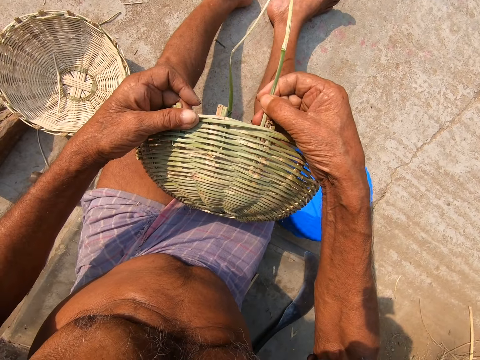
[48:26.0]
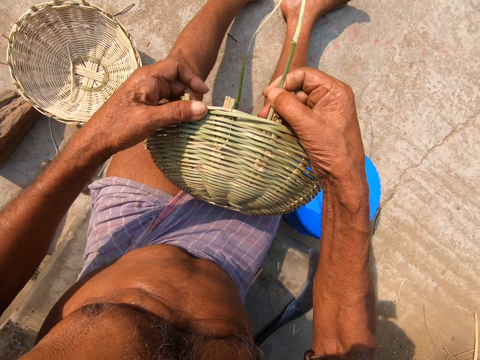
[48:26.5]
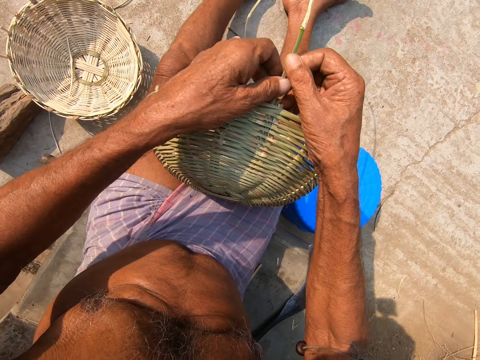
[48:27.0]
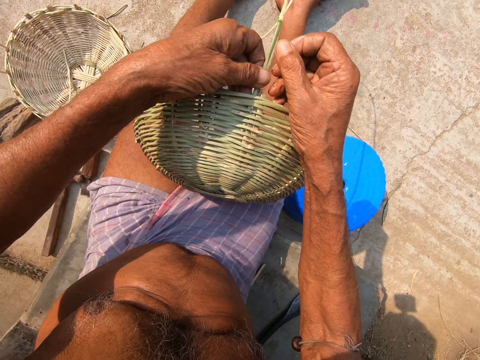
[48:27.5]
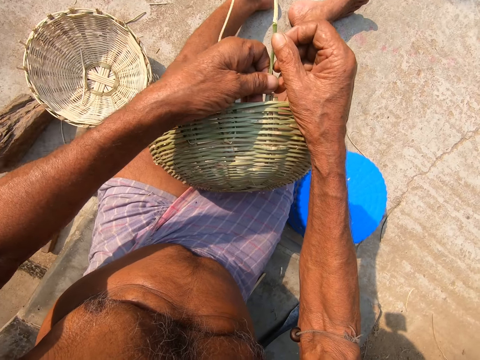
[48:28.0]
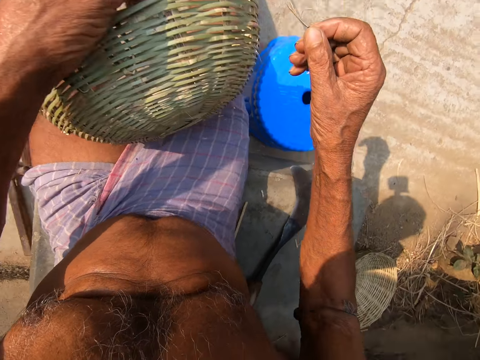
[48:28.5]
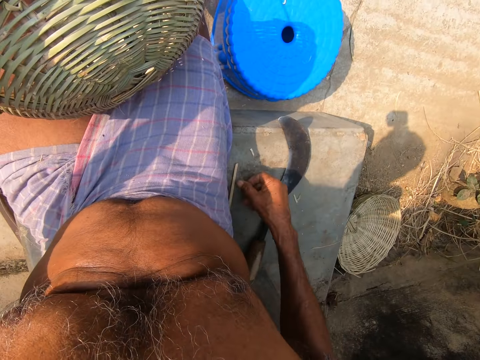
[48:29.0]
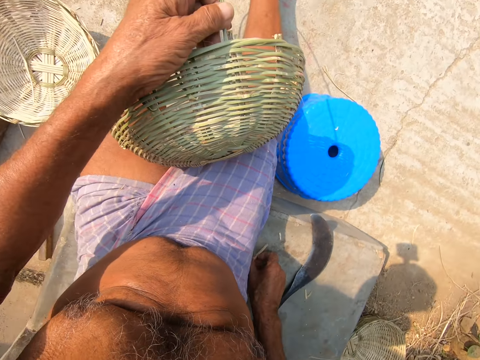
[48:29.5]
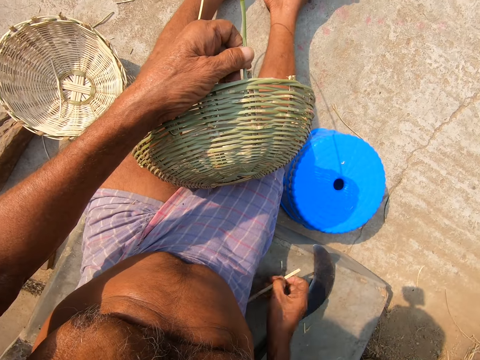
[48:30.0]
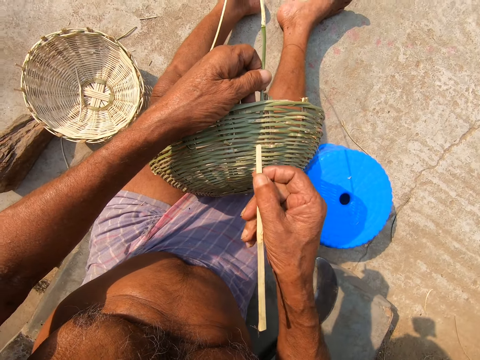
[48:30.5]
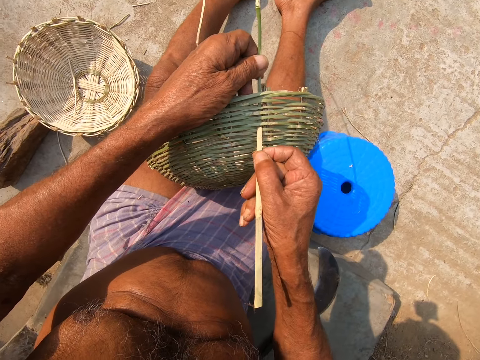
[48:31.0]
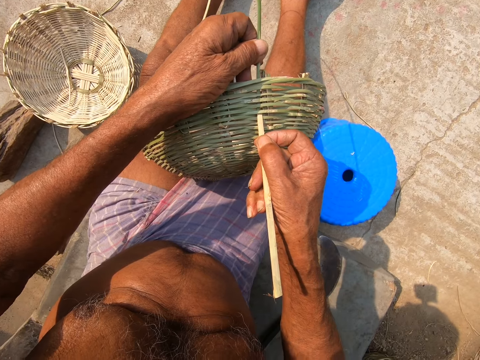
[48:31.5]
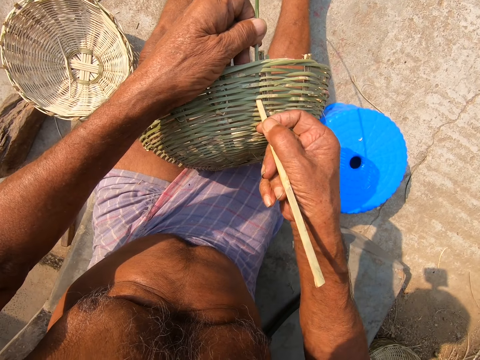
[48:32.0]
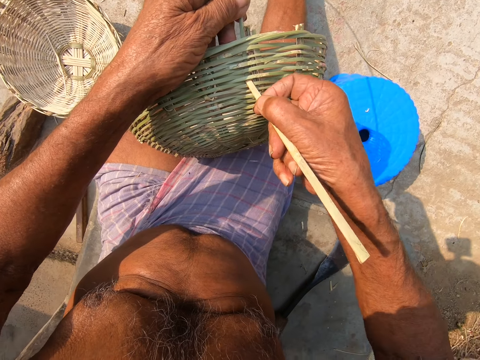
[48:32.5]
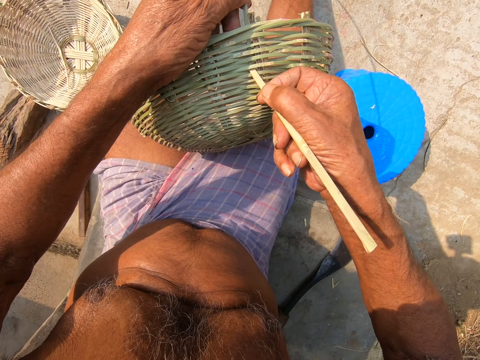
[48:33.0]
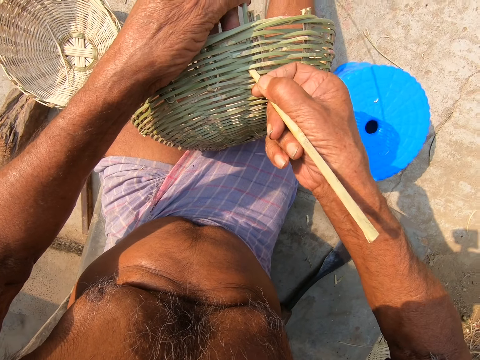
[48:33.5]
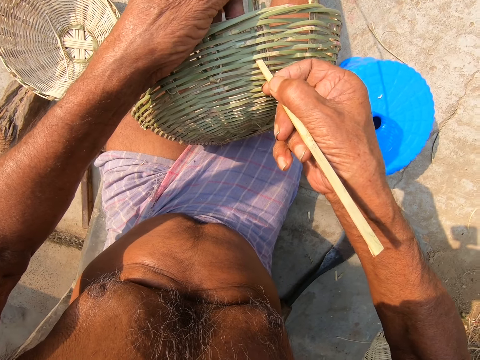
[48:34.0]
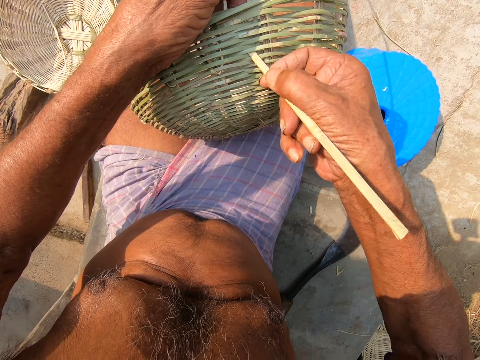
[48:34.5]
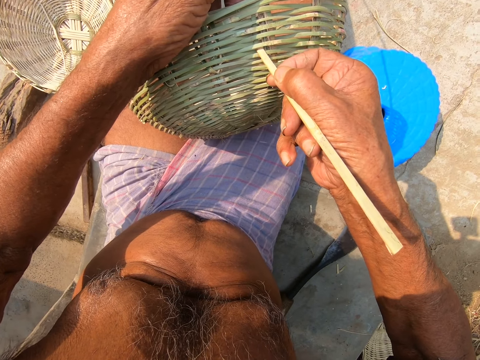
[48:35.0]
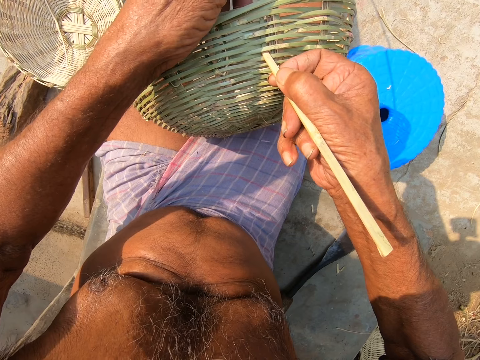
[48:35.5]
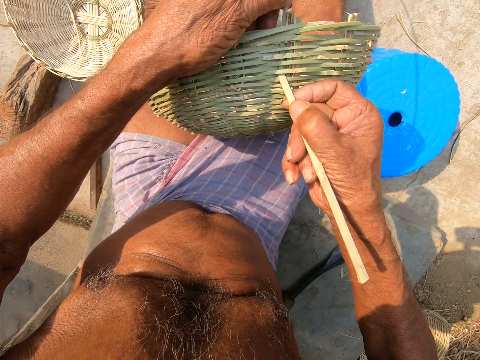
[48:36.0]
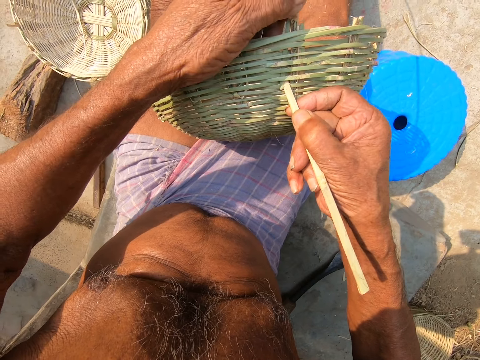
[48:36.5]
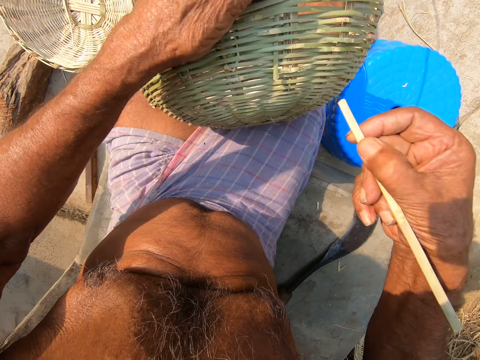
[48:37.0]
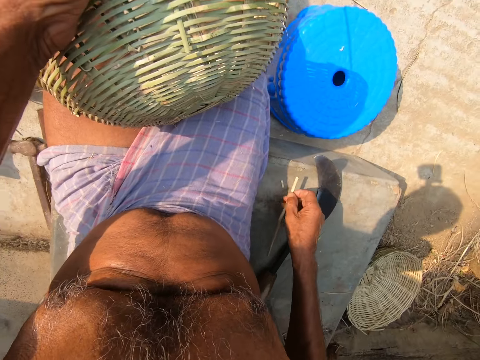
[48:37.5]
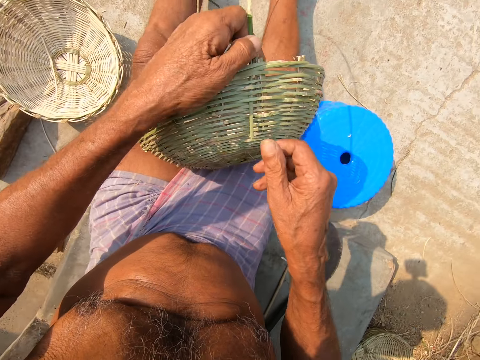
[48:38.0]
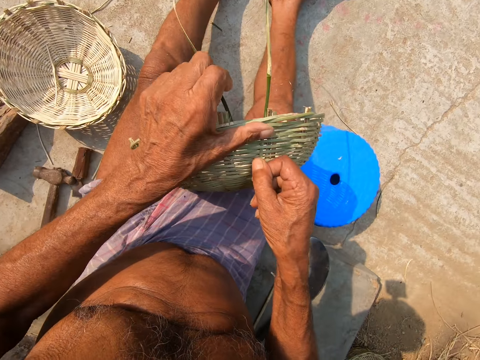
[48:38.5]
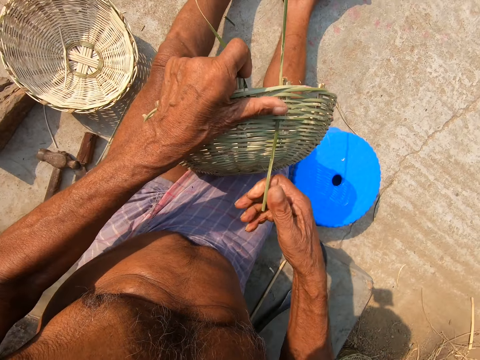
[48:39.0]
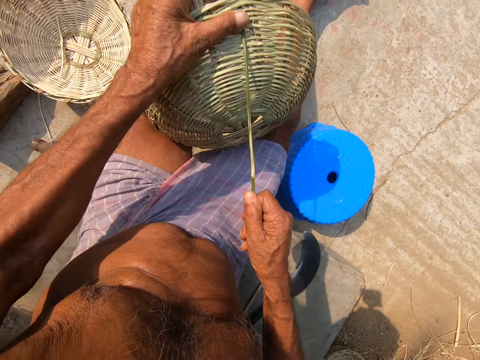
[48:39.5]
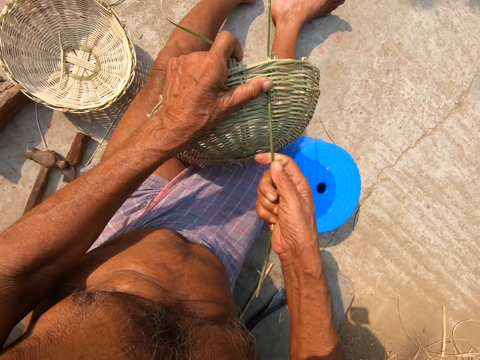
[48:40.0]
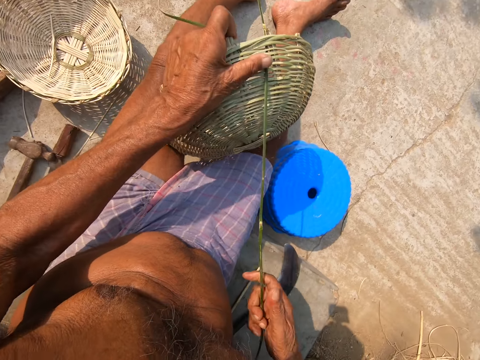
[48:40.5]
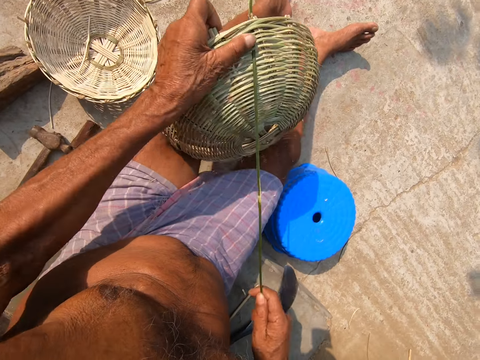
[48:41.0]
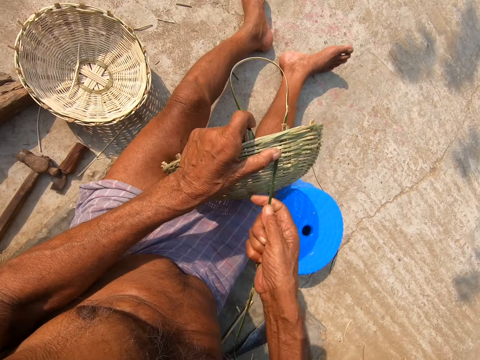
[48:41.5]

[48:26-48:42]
The camera wearer holds the bamboo strip of the basket with his left hand. He picks the bamboo cane or stick from the ground with his right hand. He weaves the bamboo strip to the basket with the bamboo cane in his right hand. He fixes the bamboo stick on the basket. He drops the bamboo cane on the ground with his right hand. He weaves the bamboo strip to the basket with his right hand. He holds the basket with his left hand.

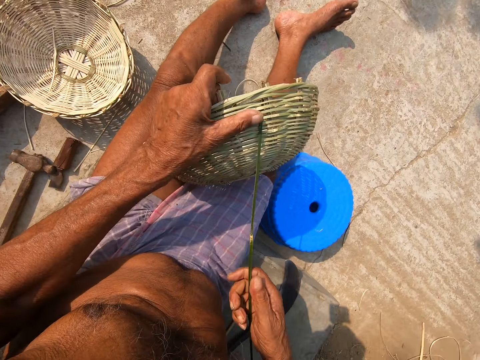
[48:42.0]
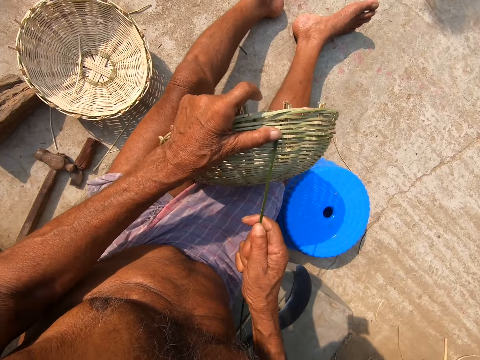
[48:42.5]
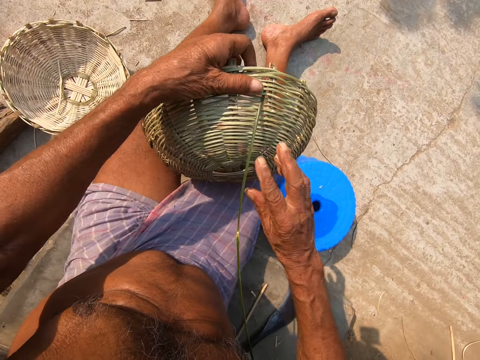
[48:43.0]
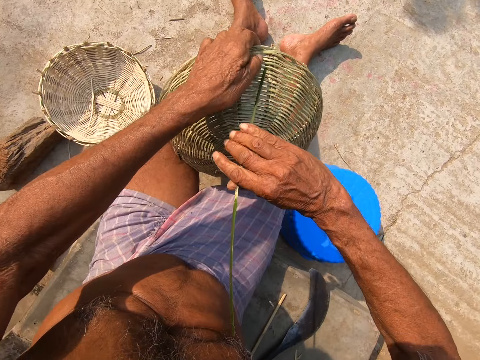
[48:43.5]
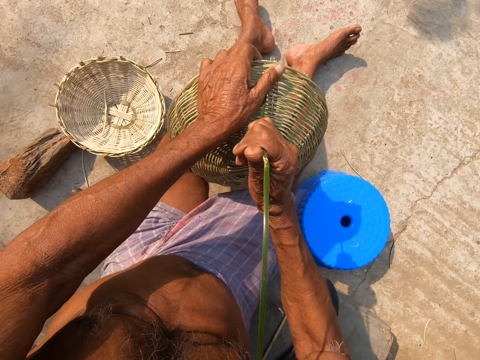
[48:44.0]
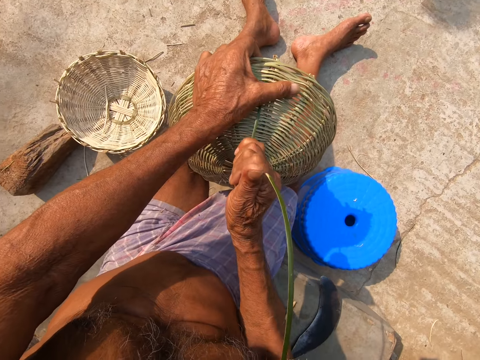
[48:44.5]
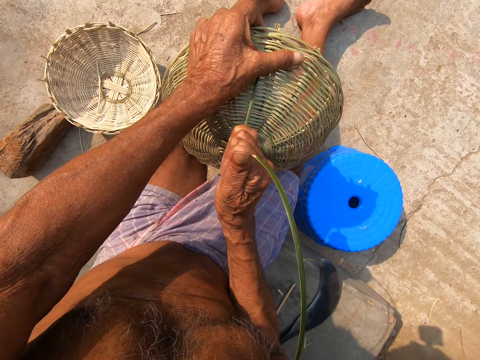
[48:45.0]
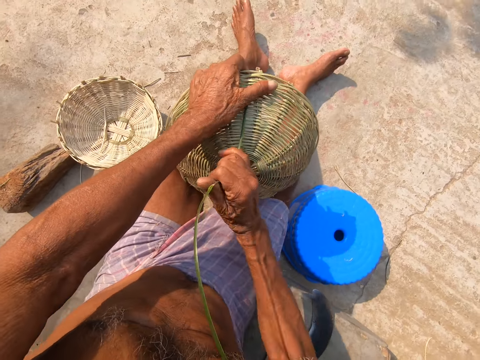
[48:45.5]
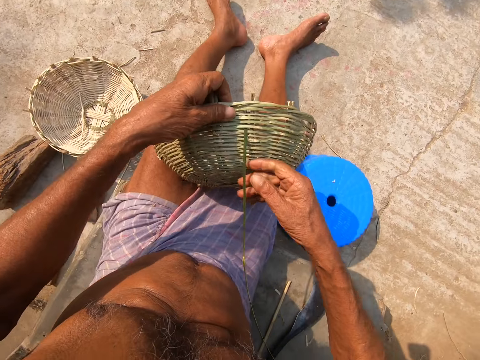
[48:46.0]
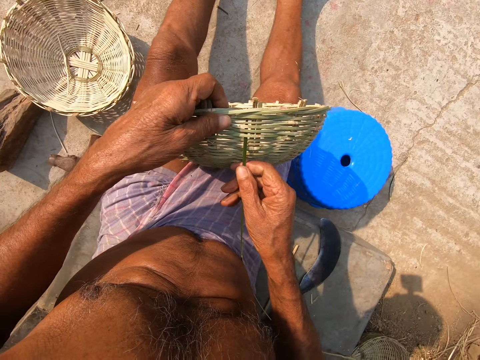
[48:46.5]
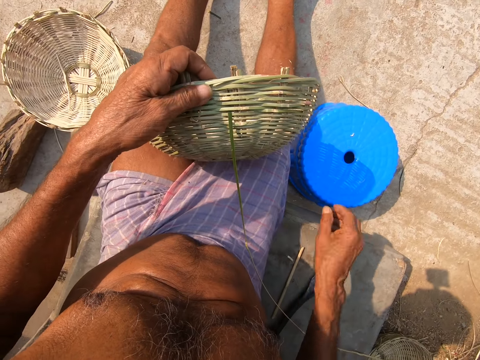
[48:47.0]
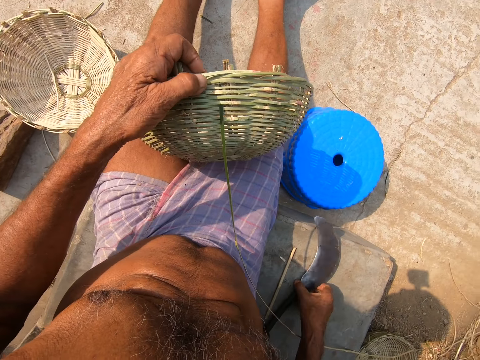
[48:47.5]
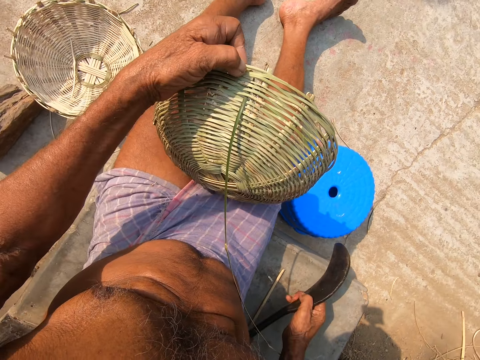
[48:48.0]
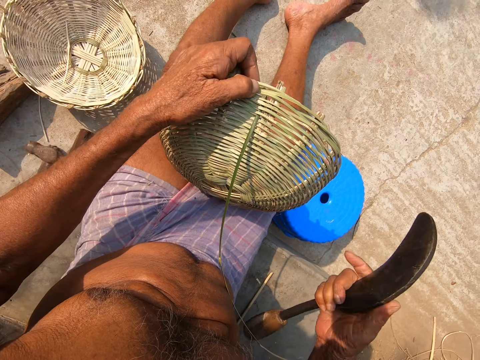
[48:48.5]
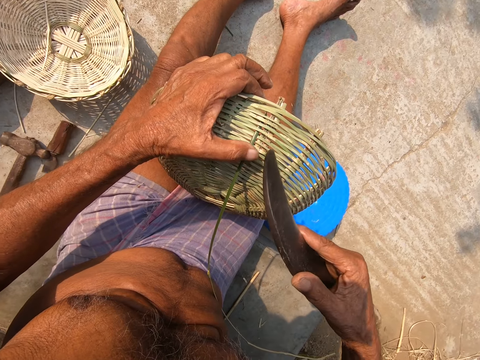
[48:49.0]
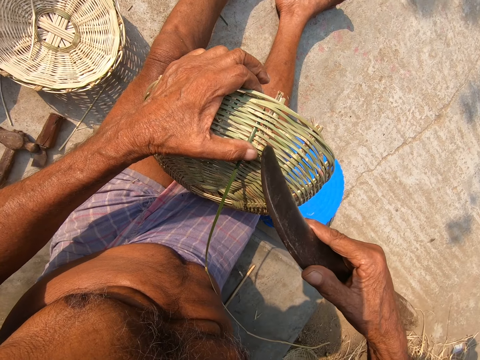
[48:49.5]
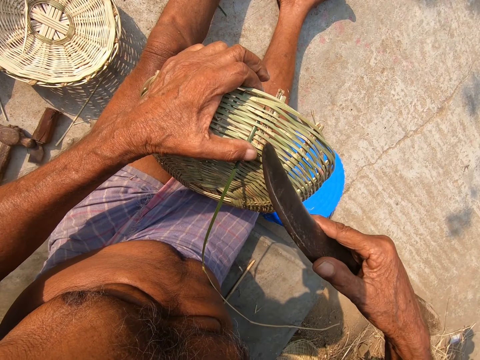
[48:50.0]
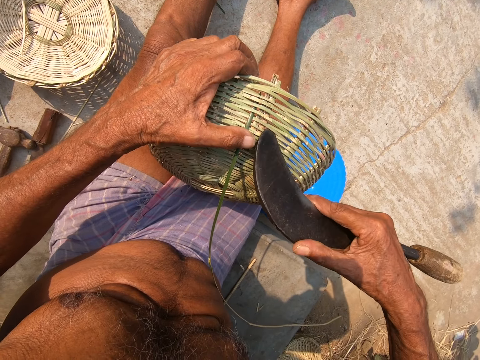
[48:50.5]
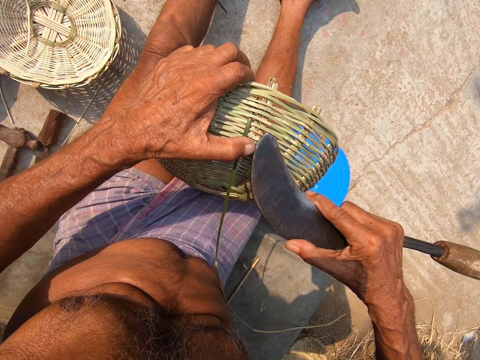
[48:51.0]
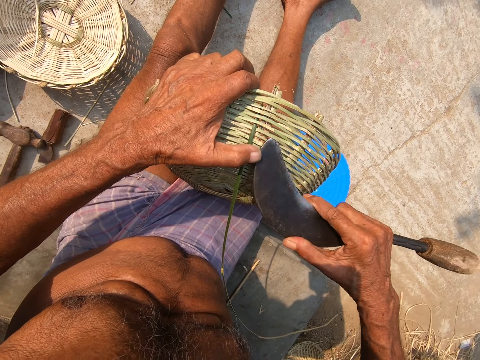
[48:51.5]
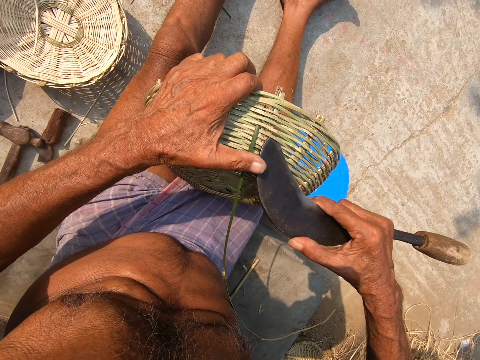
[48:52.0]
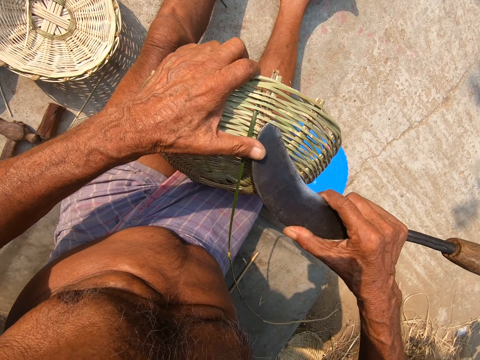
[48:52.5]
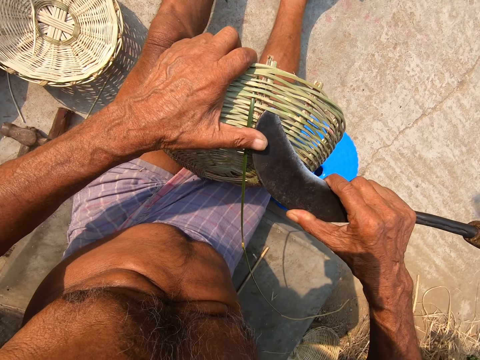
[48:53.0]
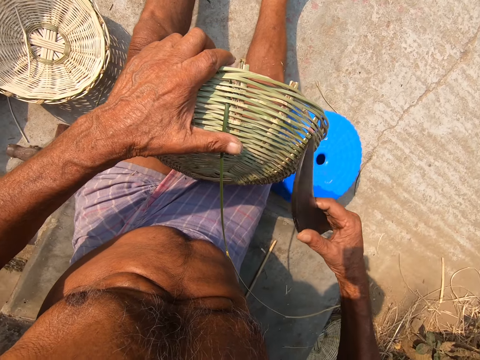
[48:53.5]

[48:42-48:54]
The camera wearer pulls the bamboo strip of the basket with his right hand. He holds the bamboo strip with his right hand. He picks the sickle knife from the ground with his right hand. He adjusts the bamboo strip of the basket with the sickle in his right hand. He stretches bamboo sticks.
